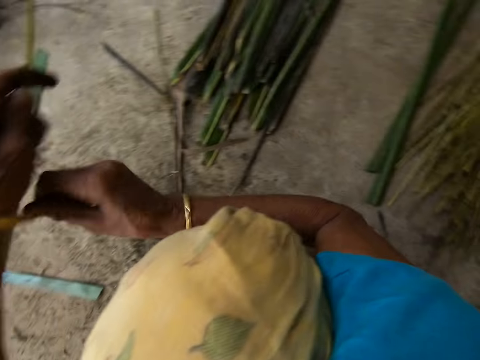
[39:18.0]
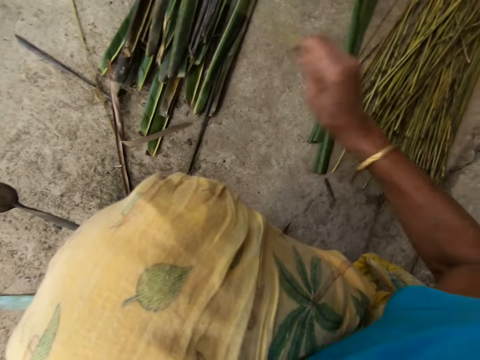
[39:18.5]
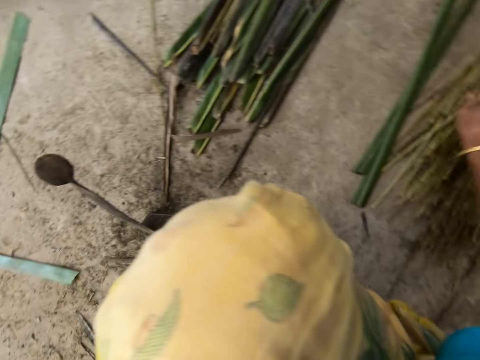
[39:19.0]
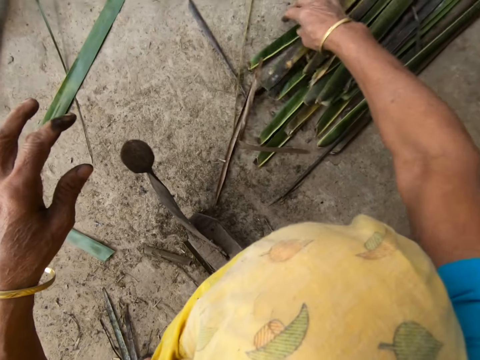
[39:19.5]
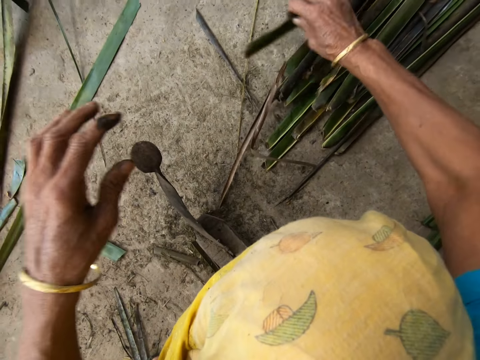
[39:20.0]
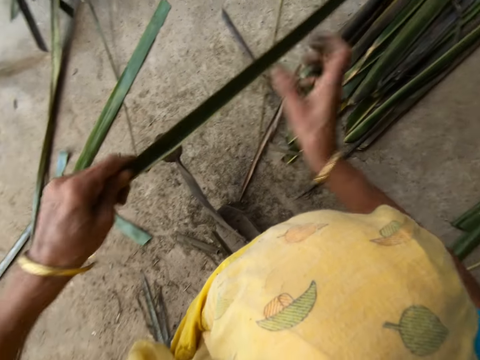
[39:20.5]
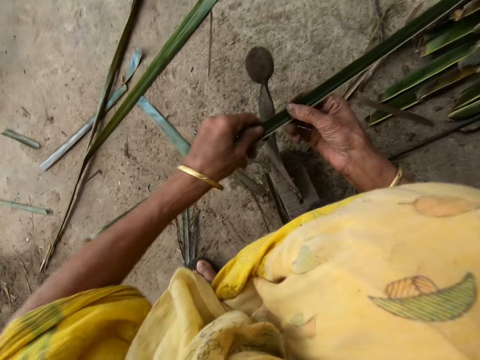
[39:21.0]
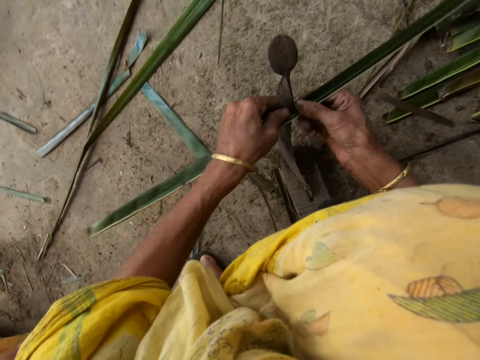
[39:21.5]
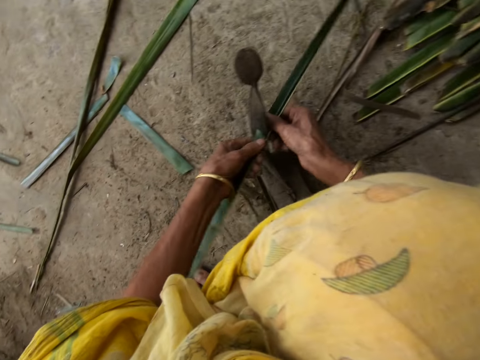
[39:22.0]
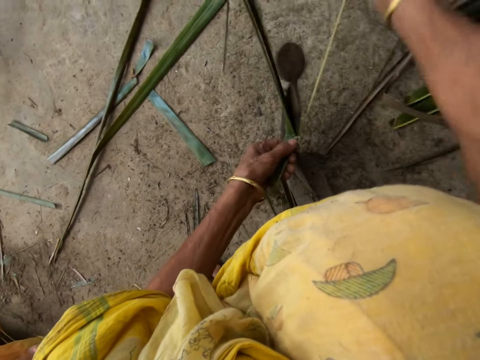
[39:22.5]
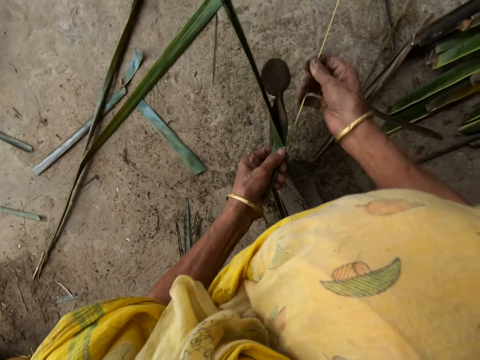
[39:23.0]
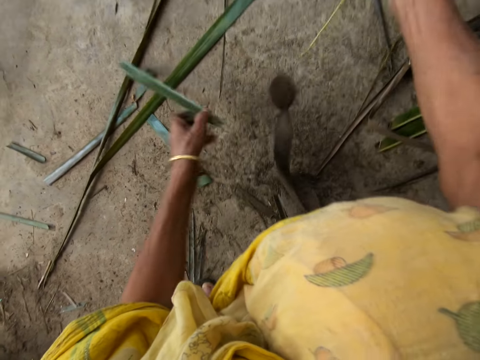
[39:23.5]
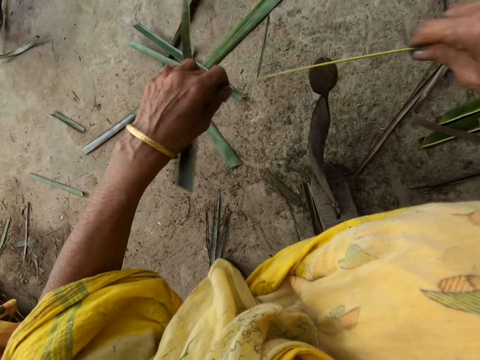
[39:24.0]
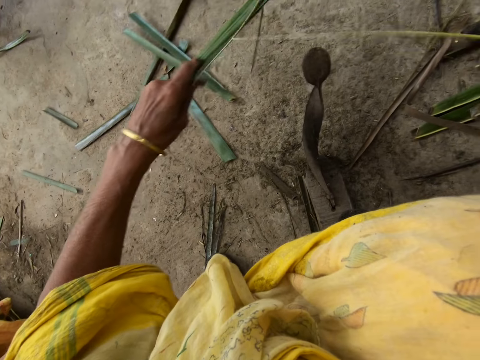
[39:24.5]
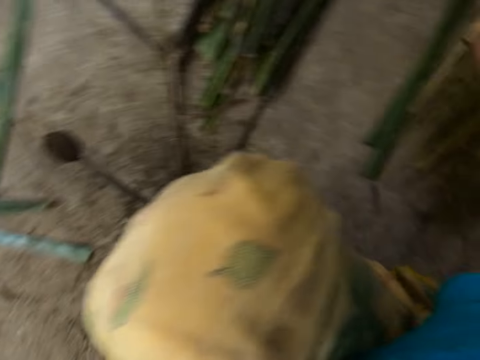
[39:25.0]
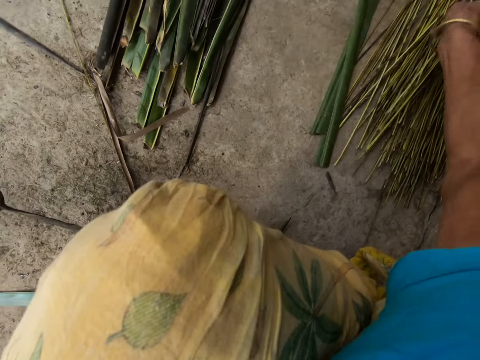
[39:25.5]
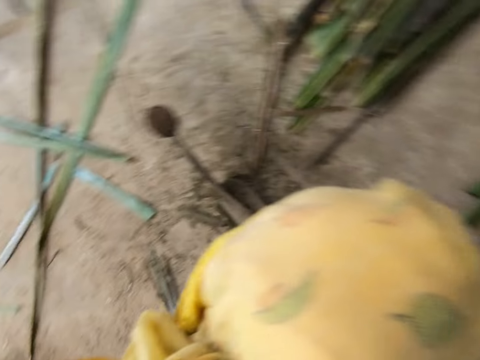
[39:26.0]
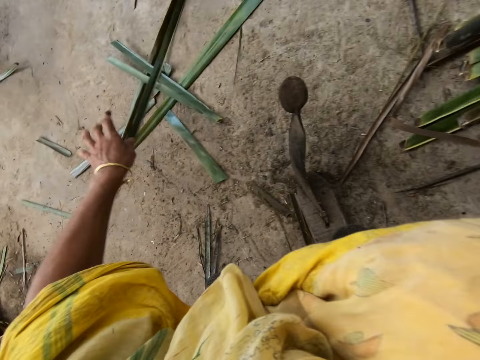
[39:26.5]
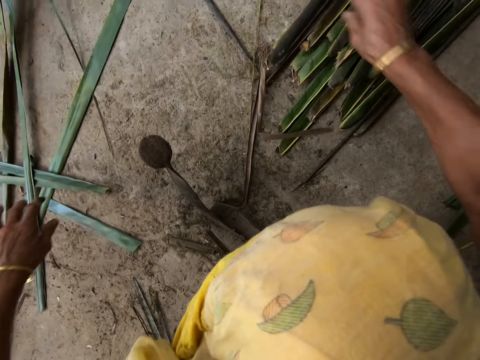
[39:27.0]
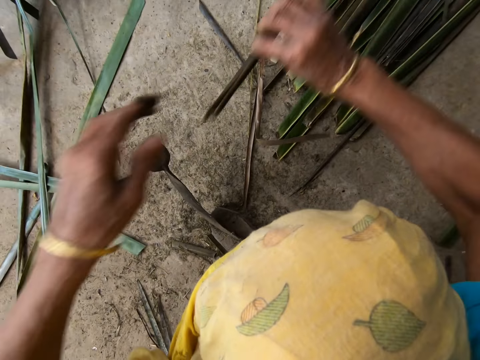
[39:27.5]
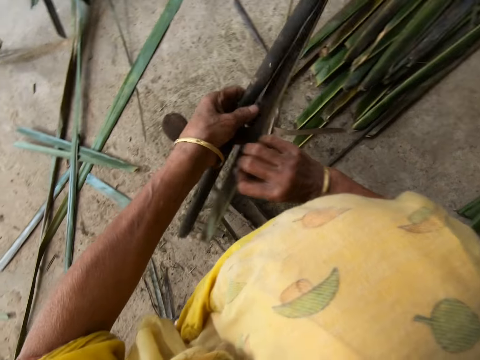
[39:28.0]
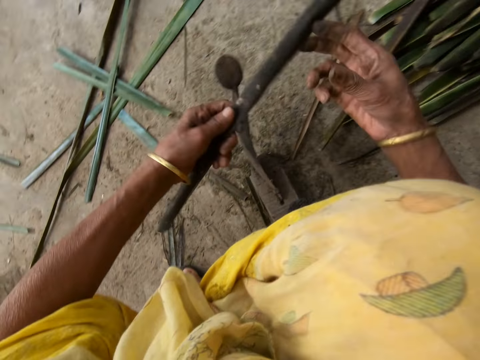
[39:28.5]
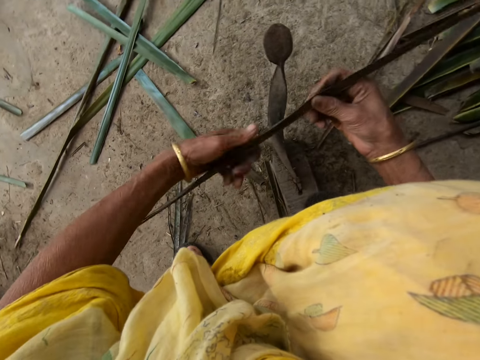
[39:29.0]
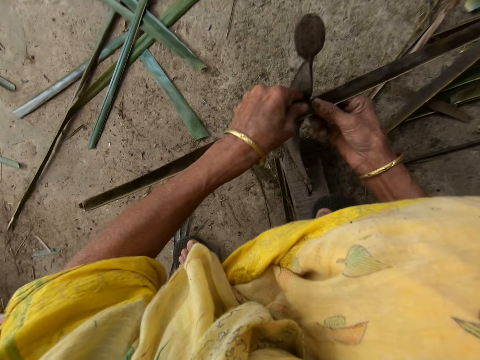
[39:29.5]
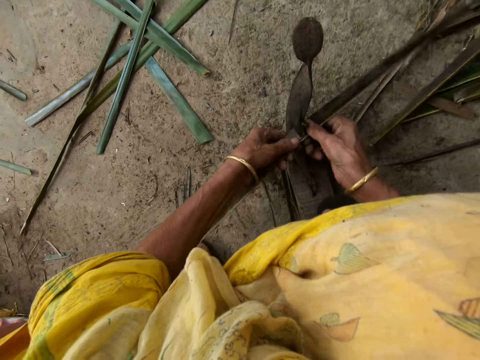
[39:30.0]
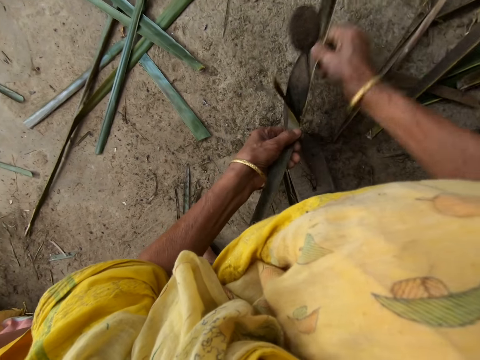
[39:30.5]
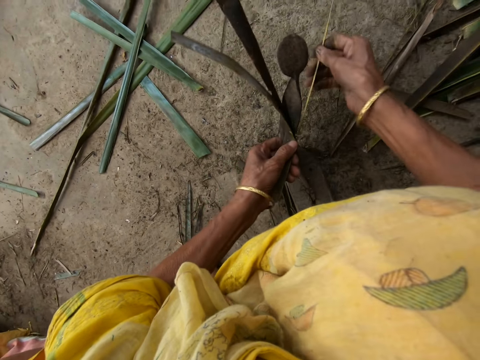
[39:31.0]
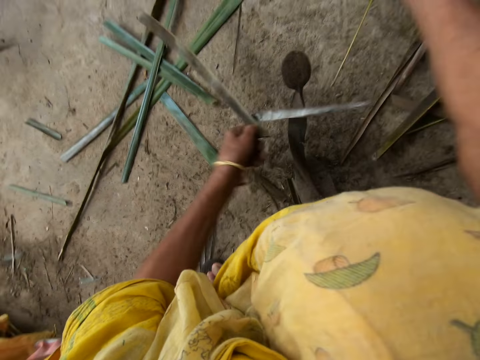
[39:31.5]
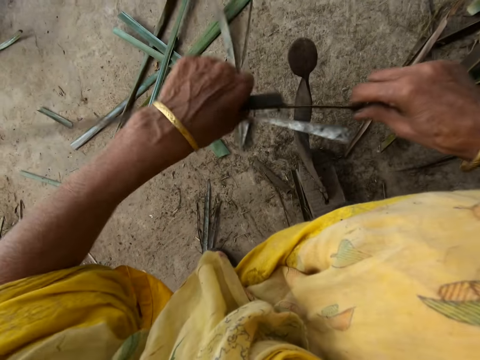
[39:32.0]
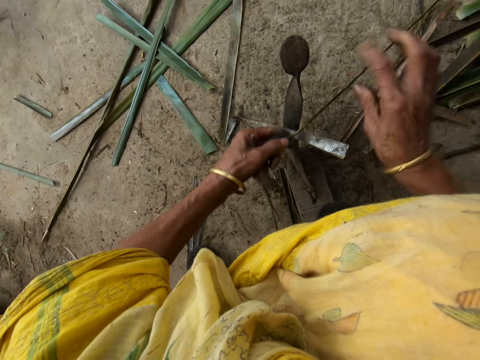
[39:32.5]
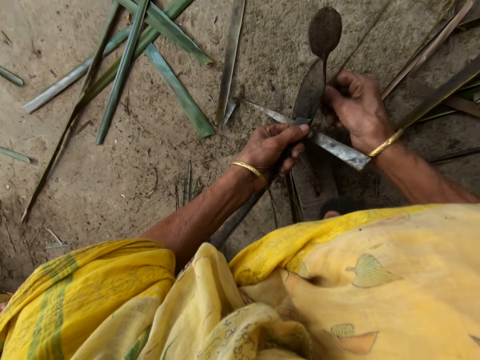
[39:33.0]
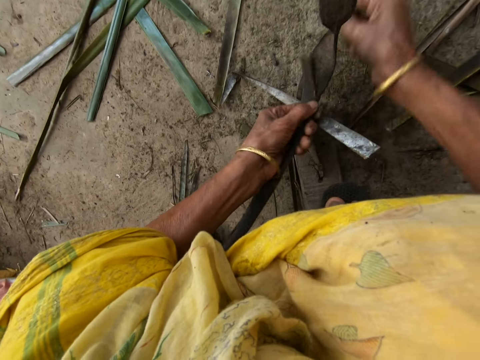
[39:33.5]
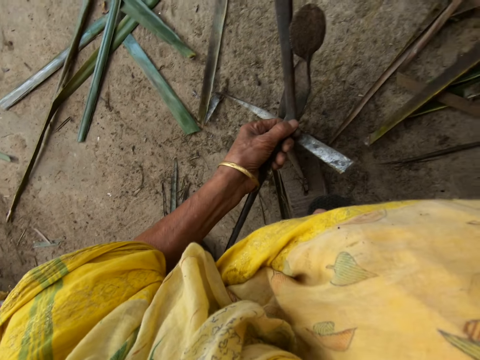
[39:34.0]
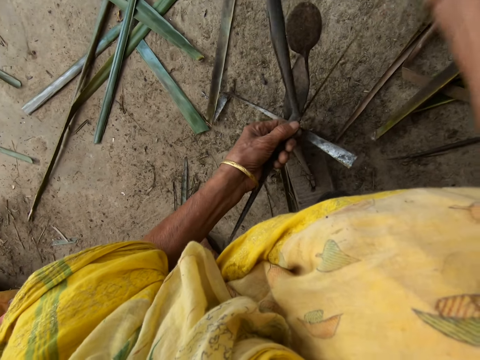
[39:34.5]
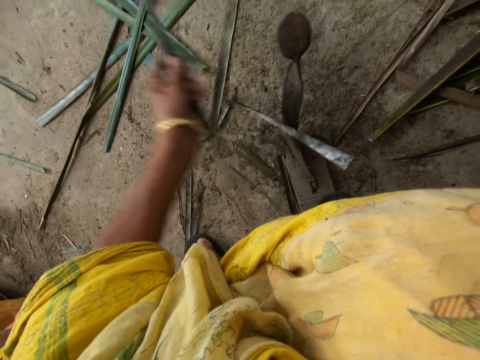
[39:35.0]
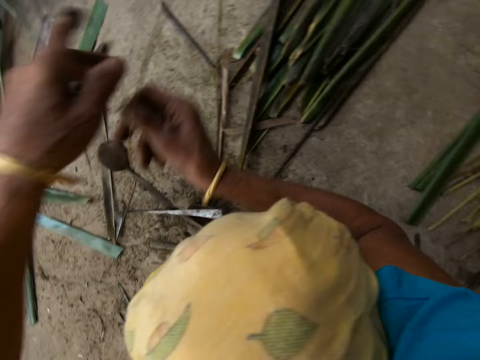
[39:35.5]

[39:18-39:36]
The camera wearer drops the stick or coconut leaf midrib on the floor with her right hand. She picks up leaflets or a coconut leaf from the floor with her right hand. She trims the leaflet from the stick with the sharp edge iron rod or vegetable cutter on the floor. She pulls the midrib on the coconut leaf. She drops the stick on the floor with her right hand. She drops coconut leaves on the floor. She picks up the leaflets from the floor with her right hand. She trims the leaflet from the stick with the sharp edge iron rod on the floor. She pulls the midrib on the coconut leaf. She reaps the coconut leaf off the midrib on the vegetable cutter. She pulls the midrib on the coconut leaf.

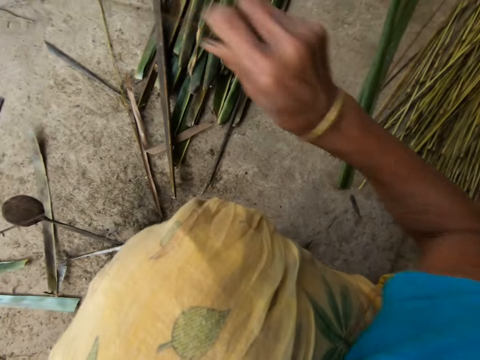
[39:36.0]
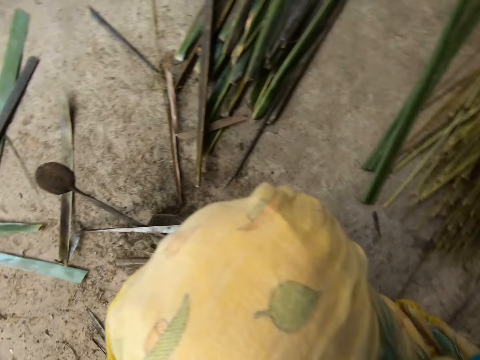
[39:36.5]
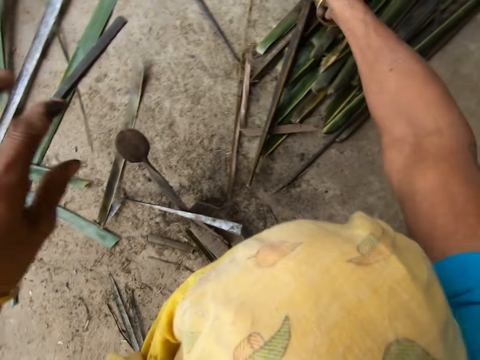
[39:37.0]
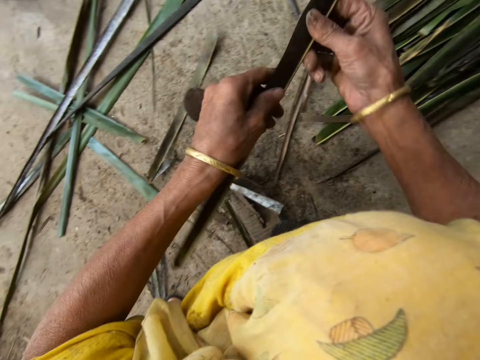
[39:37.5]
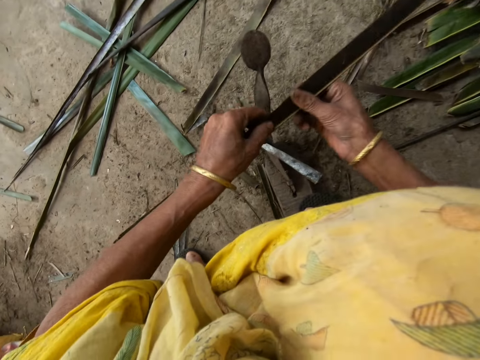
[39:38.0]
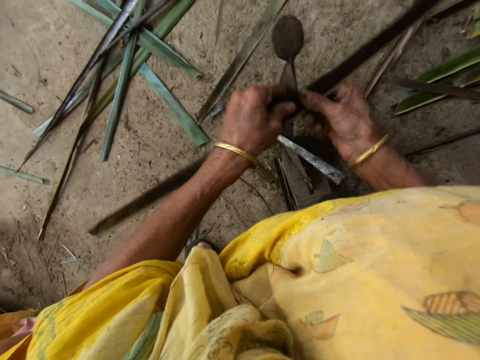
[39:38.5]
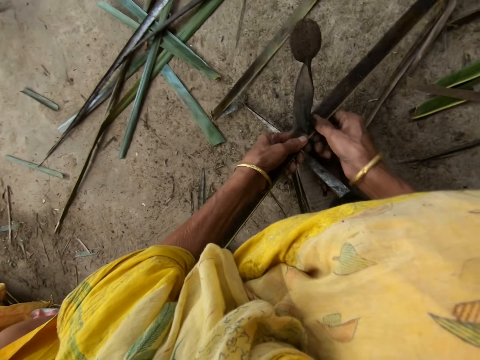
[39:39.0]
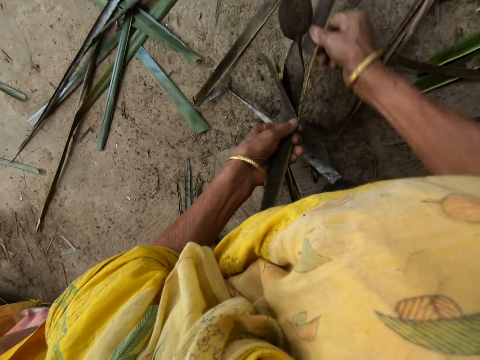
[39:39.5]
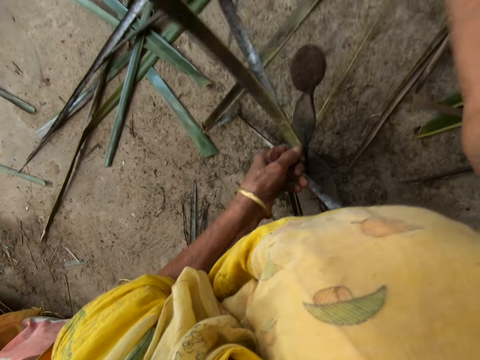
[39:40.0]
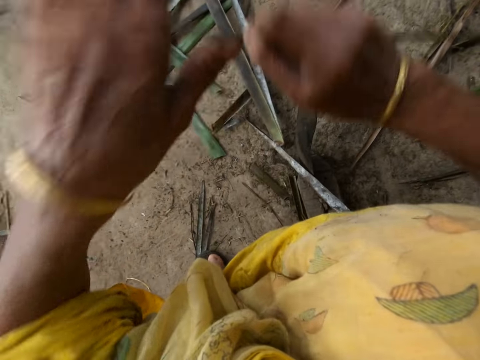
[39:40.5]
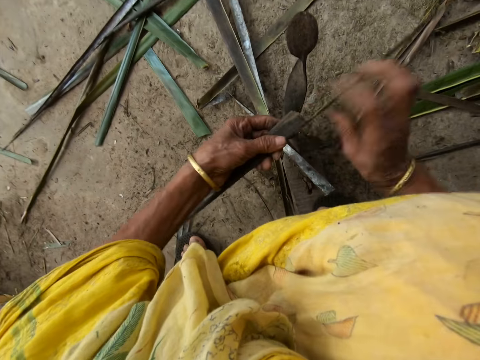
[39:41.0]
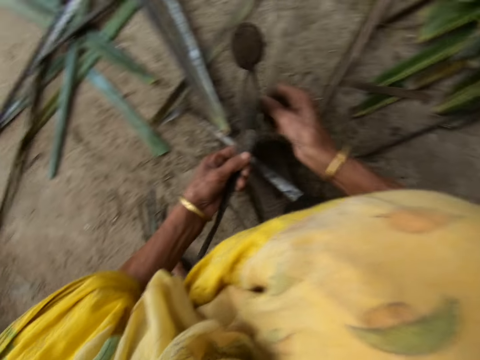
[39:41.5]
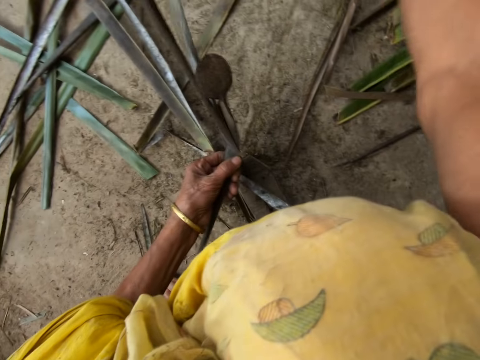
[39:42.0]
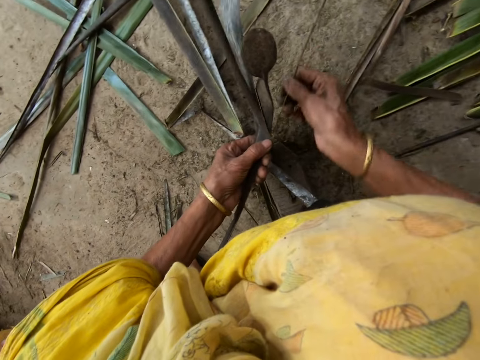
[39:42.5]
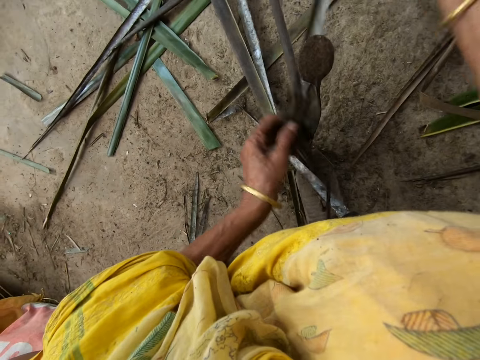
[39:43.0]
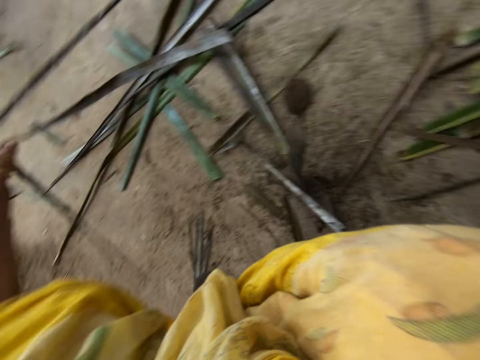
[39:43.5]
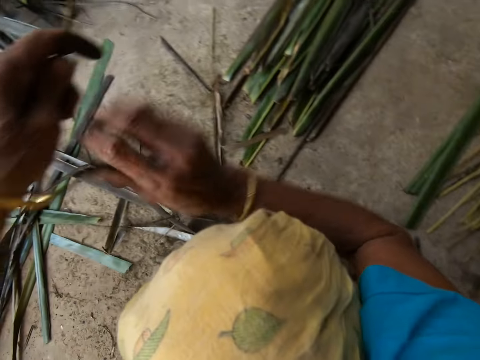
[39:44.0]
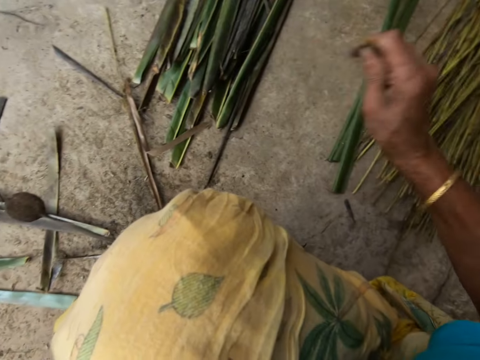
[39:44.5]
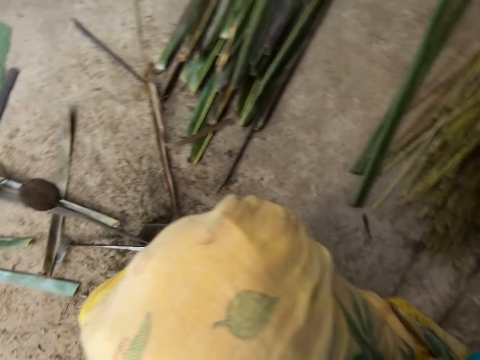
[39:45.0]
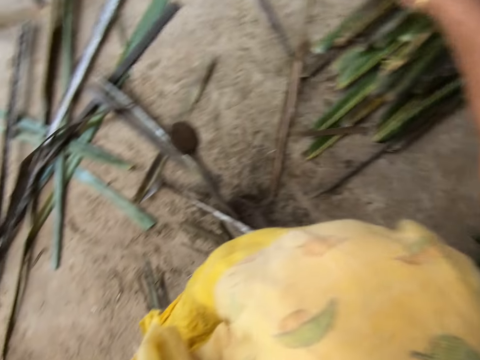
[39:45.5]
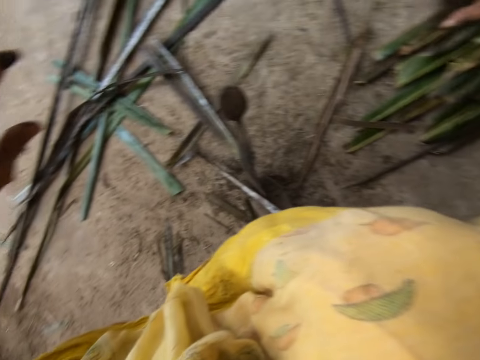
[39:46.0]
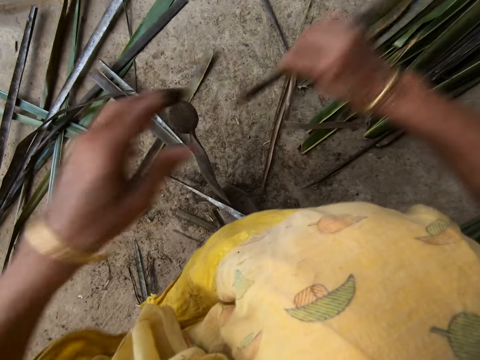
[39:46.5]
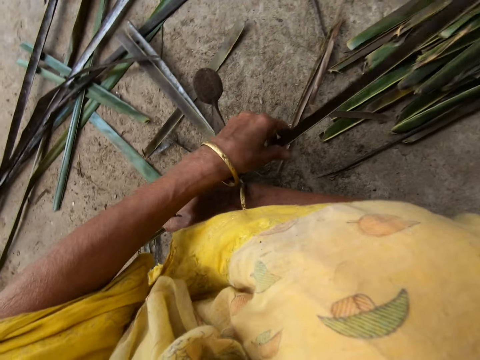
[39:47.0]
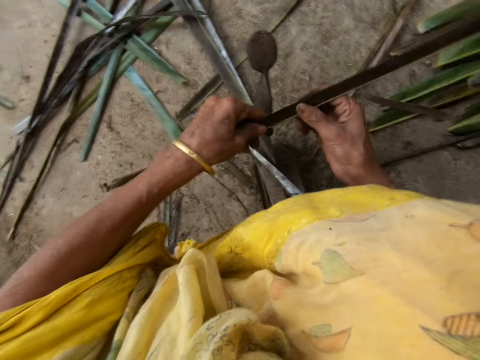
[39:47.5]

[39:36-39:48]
The camera wearer drops the stick or coconut leaf midrib on the floor with her right hand. She picks up leaflets or coconut leaves from the floor with her right hand. She trims the leaflet from the stick with the sharp edge iron rod or vegetable cutter on the floor. She pulls the midrib on the coconut leaf. She reaps the coconut leaf off the midrib on the vegetable cutter. She pulls the midrib on the coconut leaf. She drops the stick on the floor with her right hand. She picks up the leaflets from the floor with her right hand.
